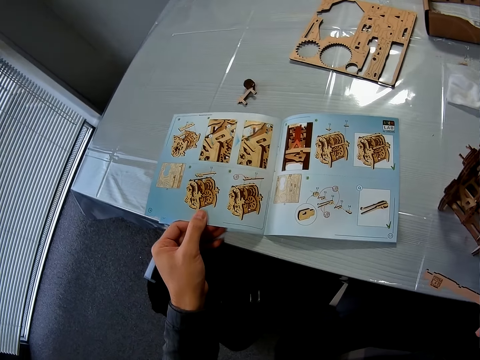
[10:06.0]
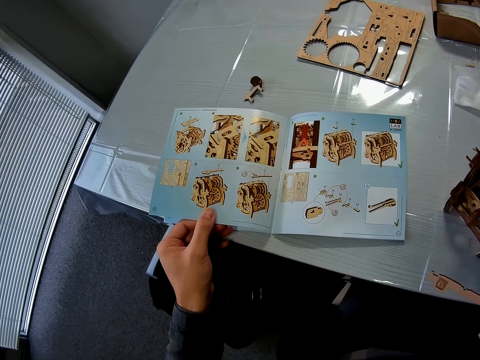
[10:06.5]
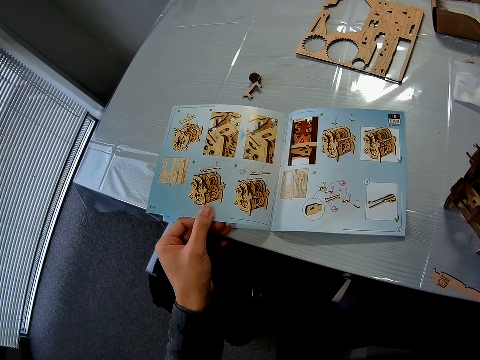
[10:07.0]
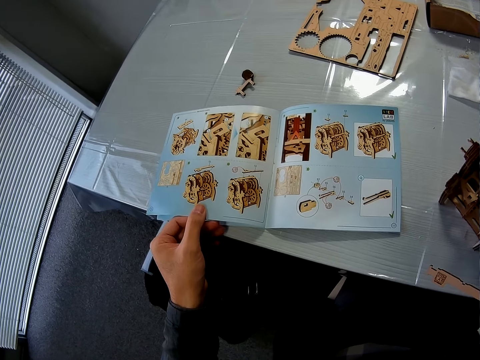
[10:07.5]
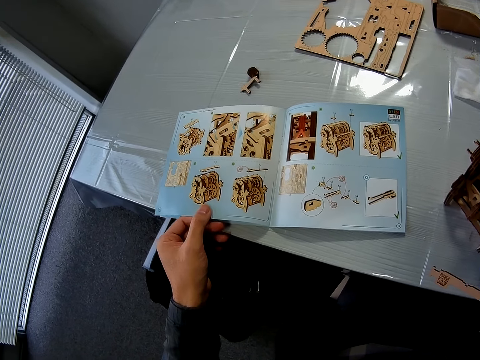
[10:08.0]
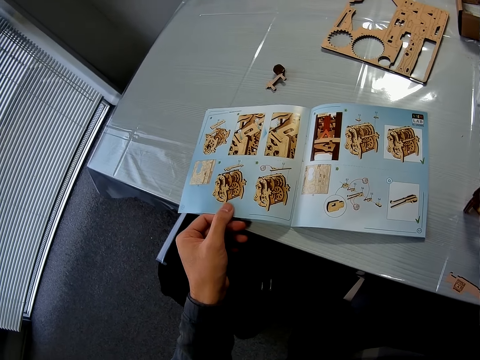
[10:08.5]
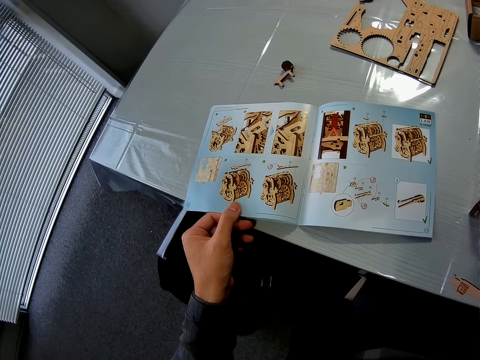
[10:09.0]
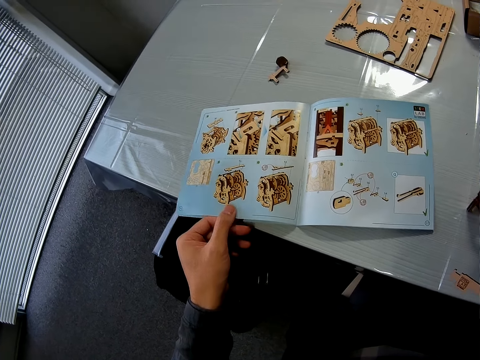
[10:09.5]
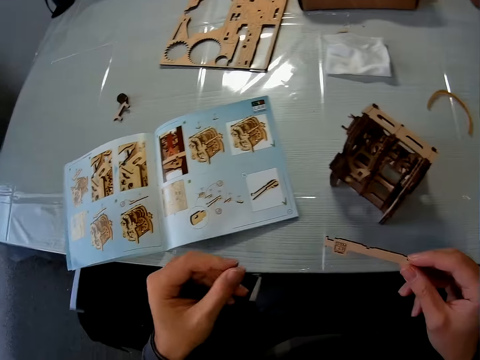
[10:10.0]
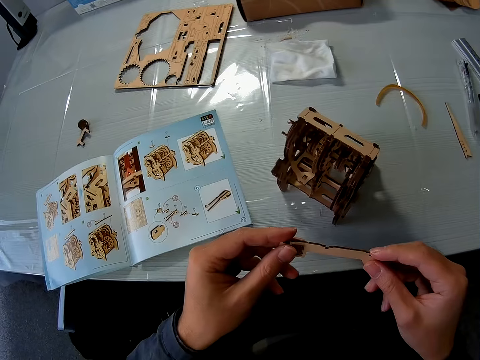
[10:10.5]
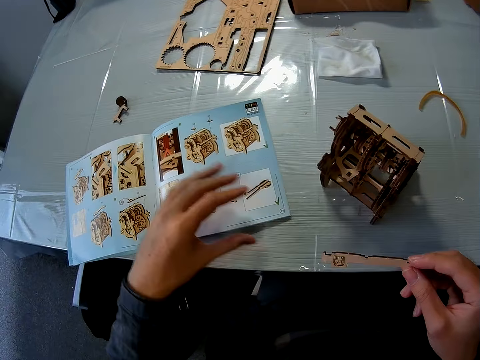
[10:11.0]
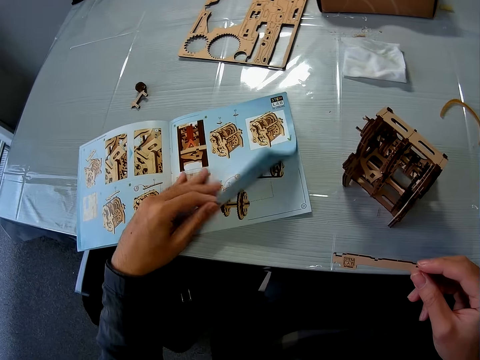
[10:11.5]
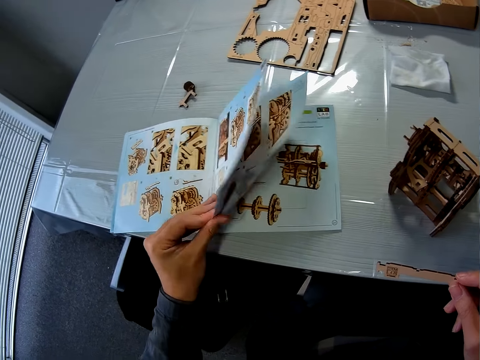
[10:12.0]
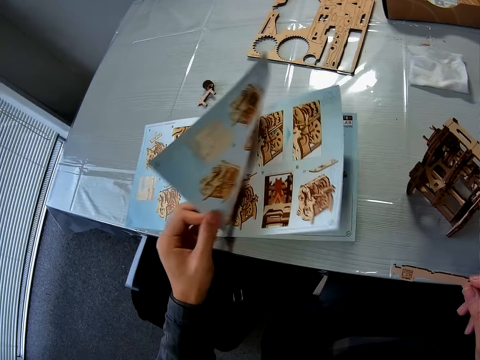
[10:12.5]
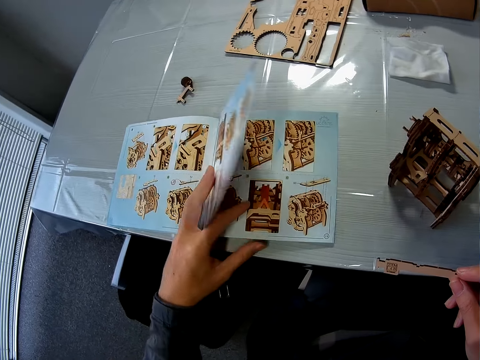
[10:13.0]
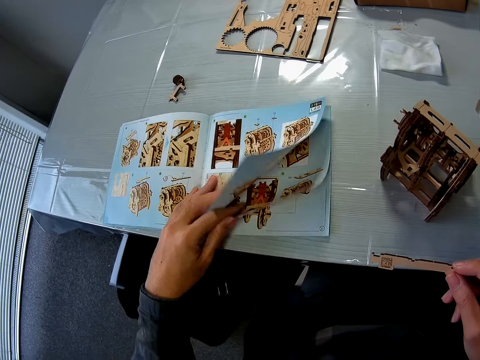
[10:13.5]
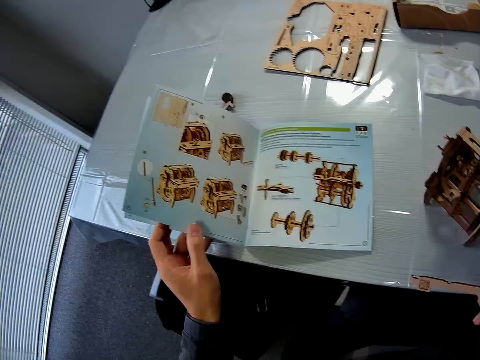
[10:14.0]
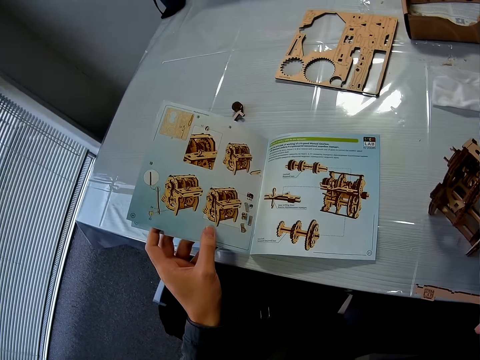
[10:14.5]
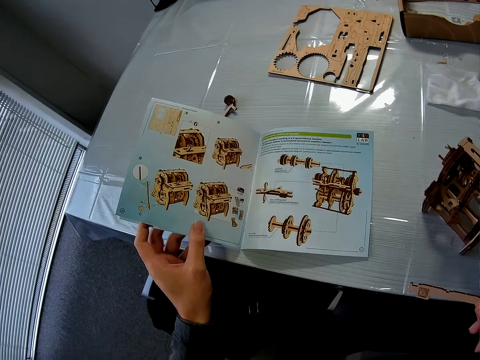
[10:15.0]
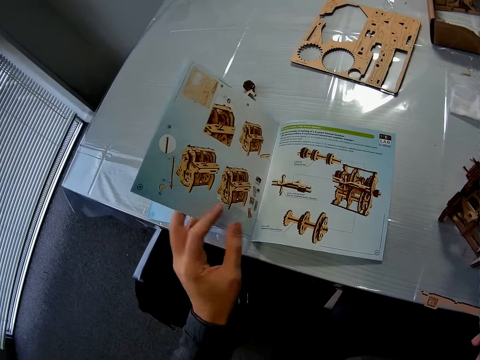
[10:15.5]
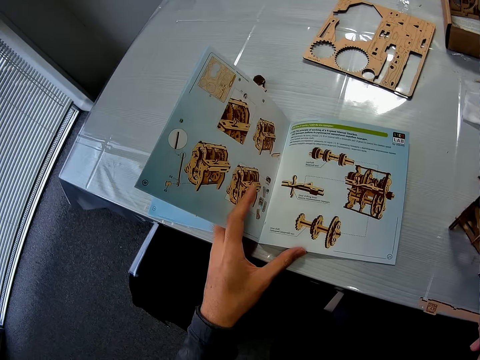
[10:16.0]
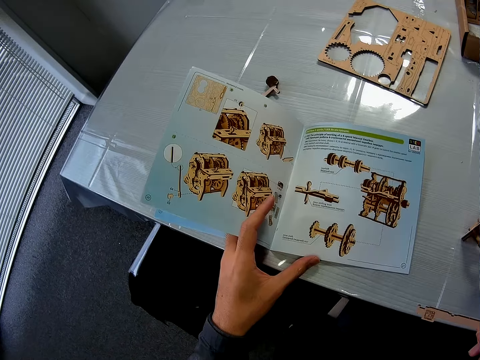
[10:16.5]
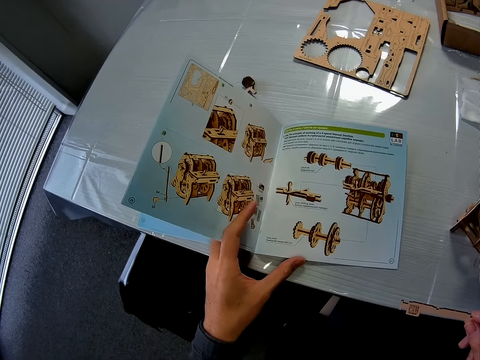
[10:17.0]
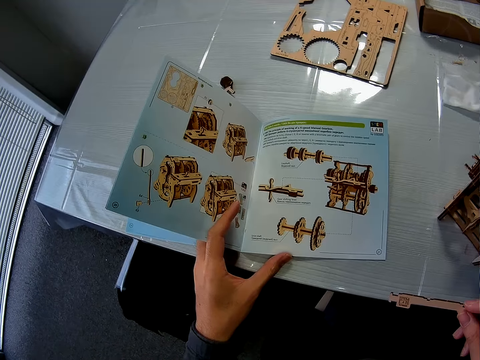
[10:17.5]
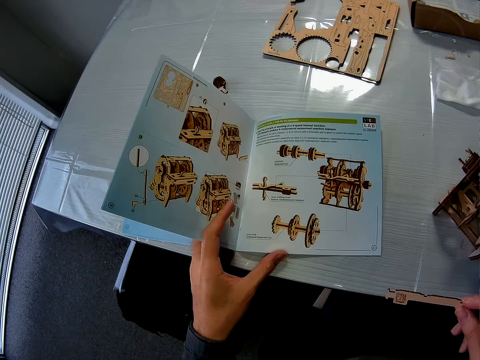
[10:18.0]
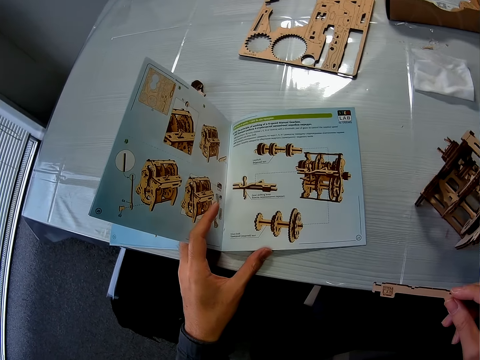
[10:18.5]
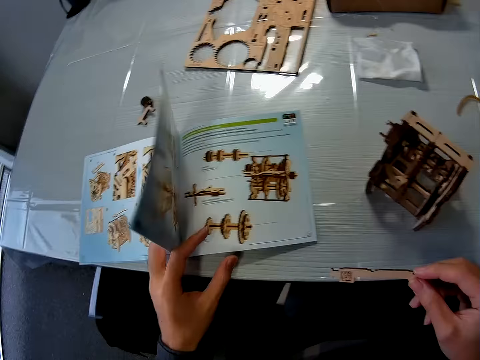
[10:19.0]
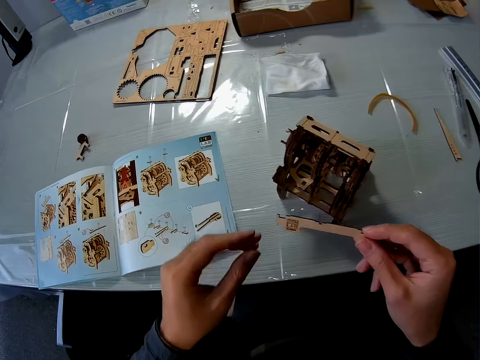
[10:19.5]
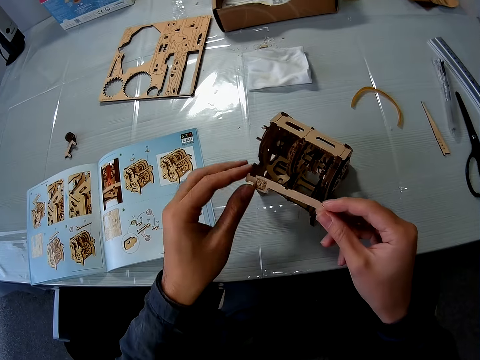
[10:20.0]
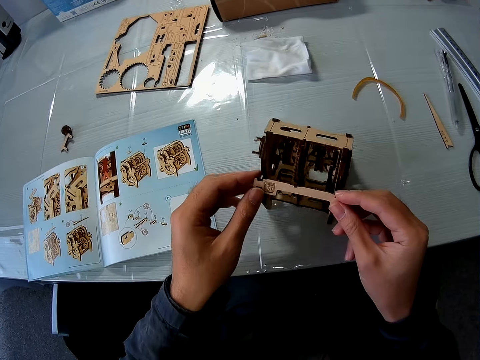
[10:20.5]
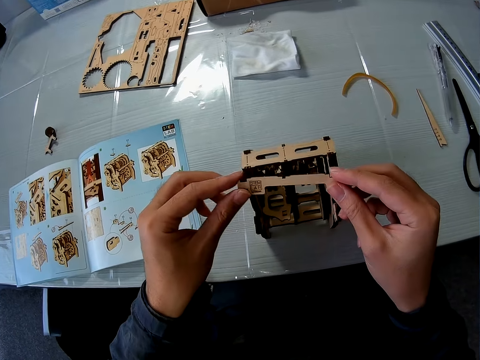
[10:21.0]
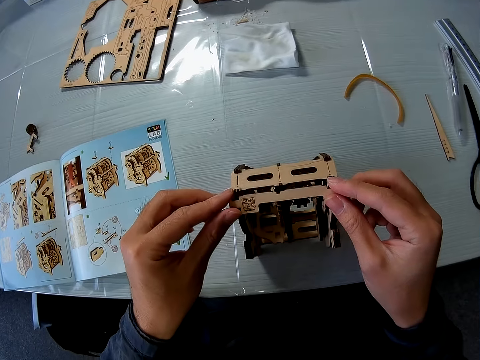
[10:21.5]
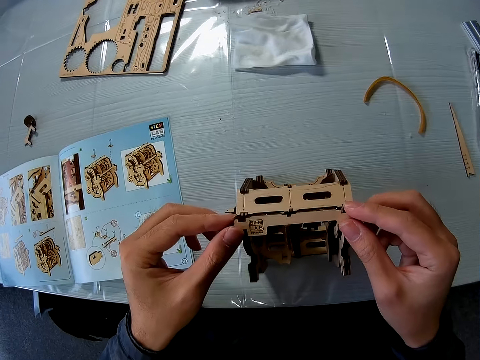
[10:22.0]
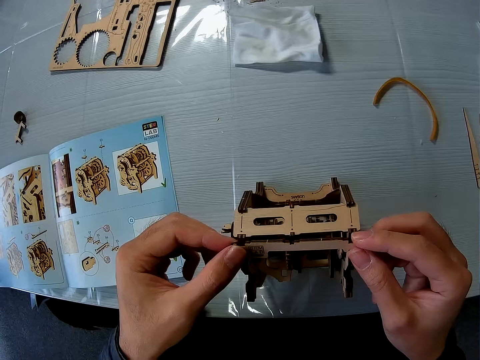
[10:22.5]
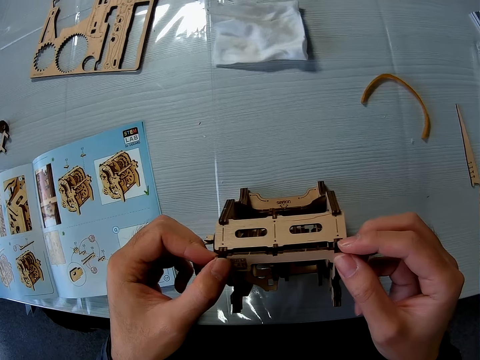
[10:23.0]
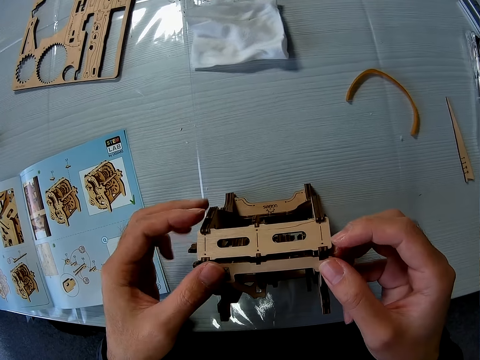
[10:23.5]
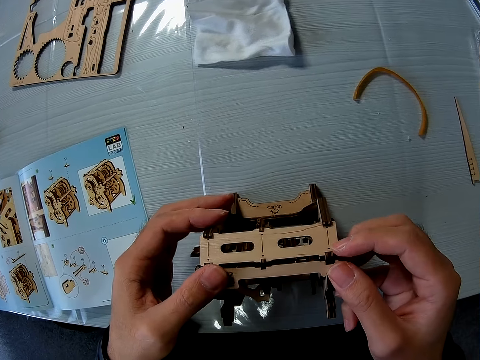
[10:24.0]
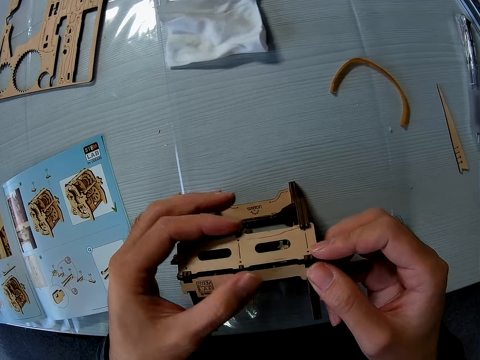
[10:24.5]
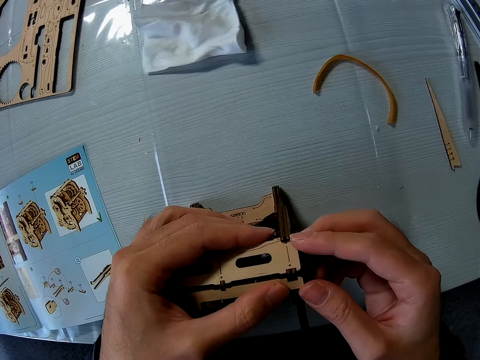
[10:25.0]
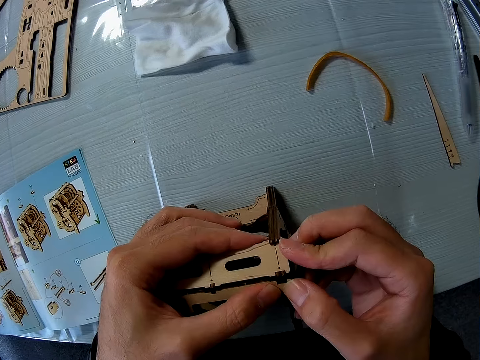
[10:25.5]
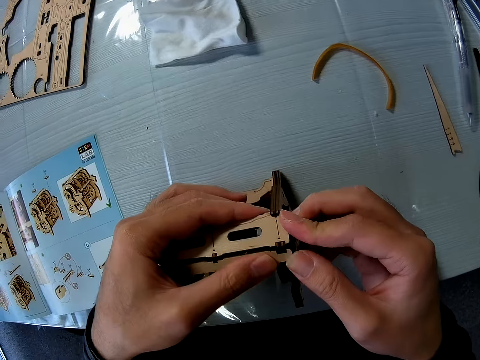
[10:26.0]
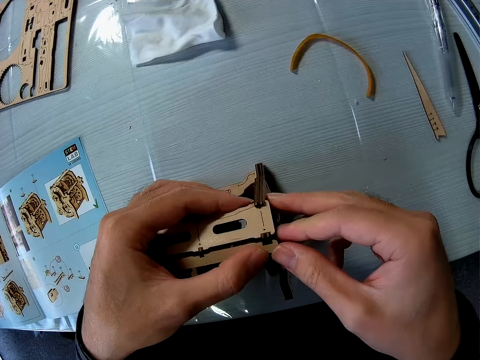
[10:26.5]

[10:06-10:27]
The camera wearer stares at the booklet. They hold a crafting piece in the right hand with both hands. They open the crafting guide book pages on the table with the left hand. They stare at the booklet. They stretch the piece in the right hand to the wooden engine kit or wooden mechanical model with both hands. They adjust the wooden mechanical model on the table. They fix the piece on the wooden engine kit using both hands.

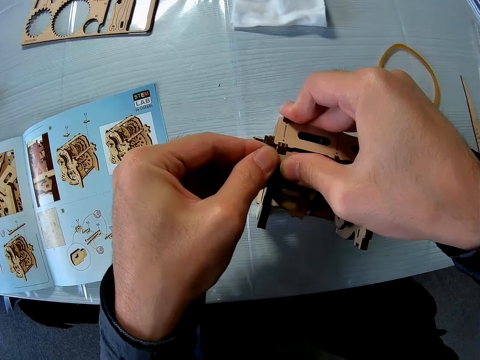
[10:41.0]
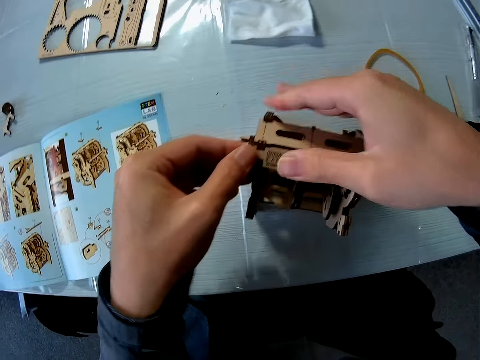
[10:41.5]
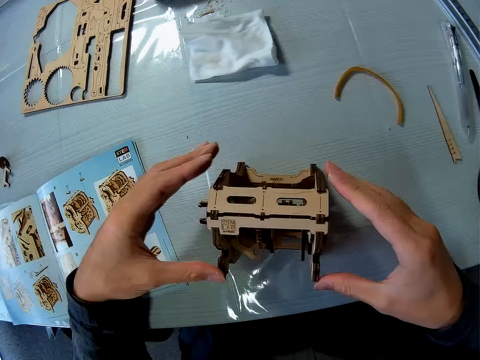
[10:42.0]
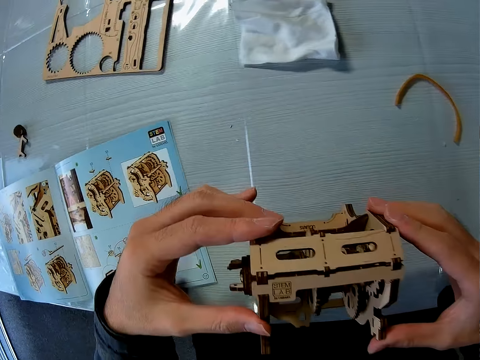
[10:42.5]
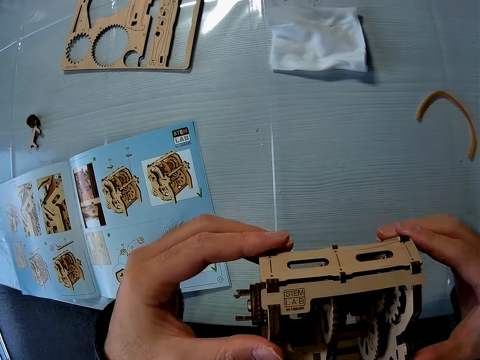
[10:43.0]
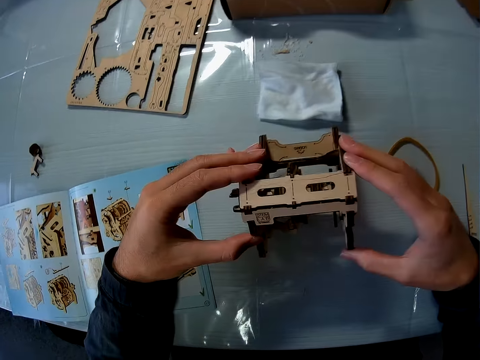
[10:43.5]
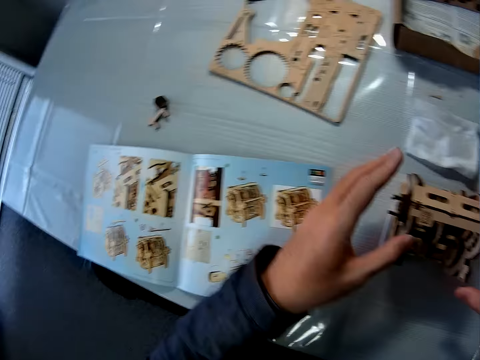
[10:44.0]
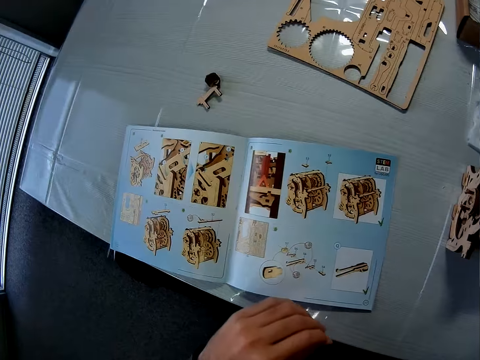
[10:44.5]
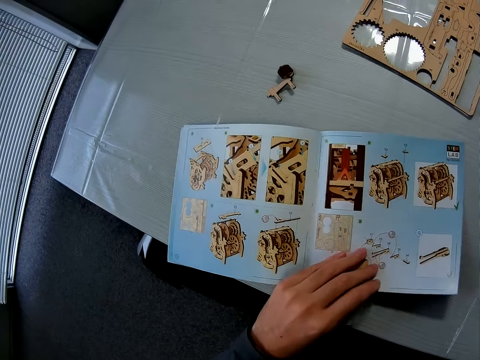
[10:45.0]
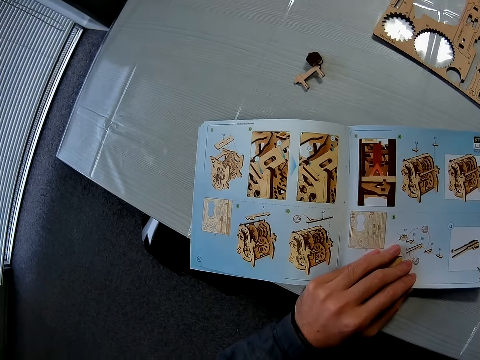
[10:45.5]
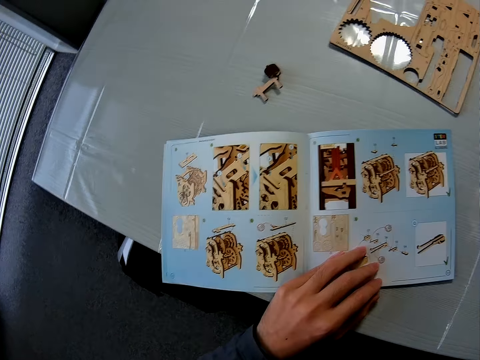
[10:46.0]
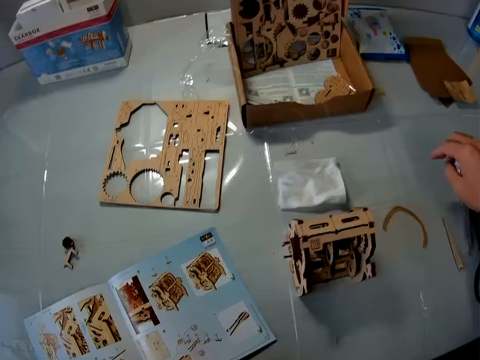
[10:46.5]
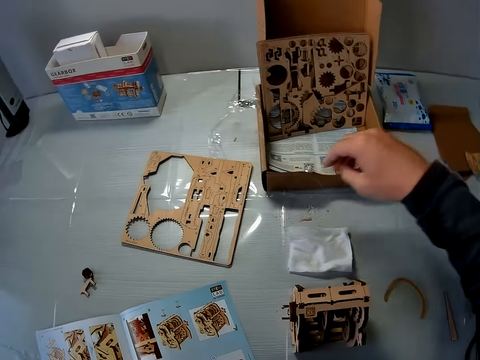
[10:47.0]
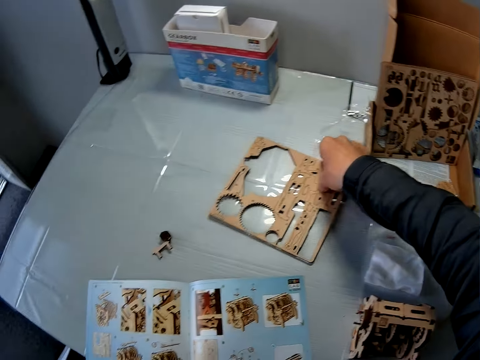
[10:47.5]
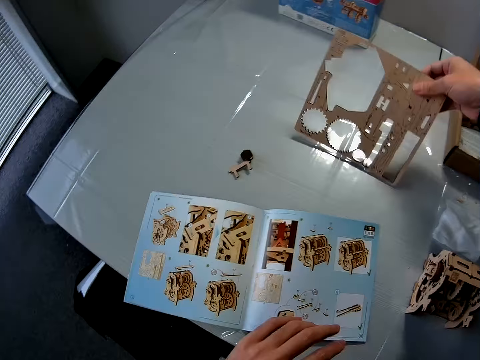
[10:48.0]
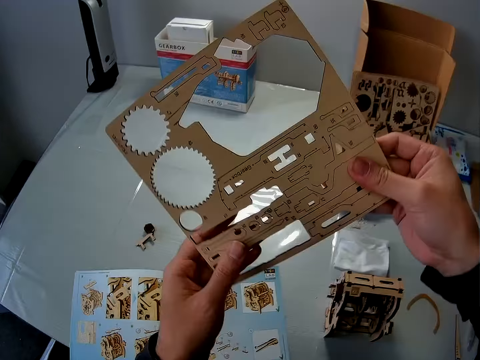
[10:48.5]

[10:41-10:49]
The camera wearer lifts the wooden engine kit with both hands. They place the wooden engine kit on the table. They adjust the book on the table. They hold the crafting guide on the table with the left hand. They pick up the shapeboss or wood sheet on the table using the right hand.
